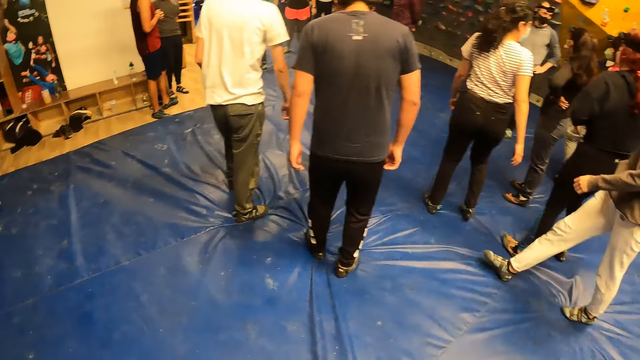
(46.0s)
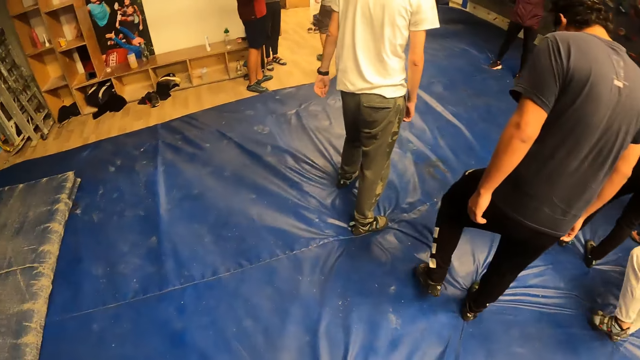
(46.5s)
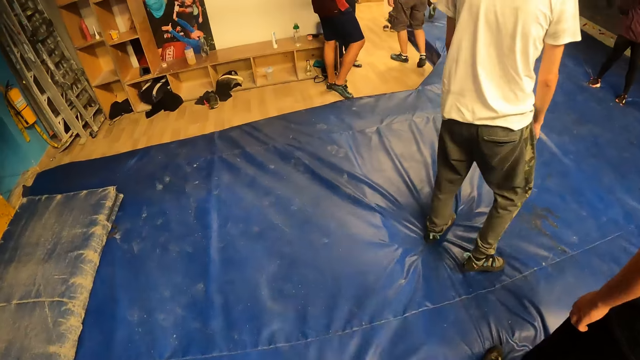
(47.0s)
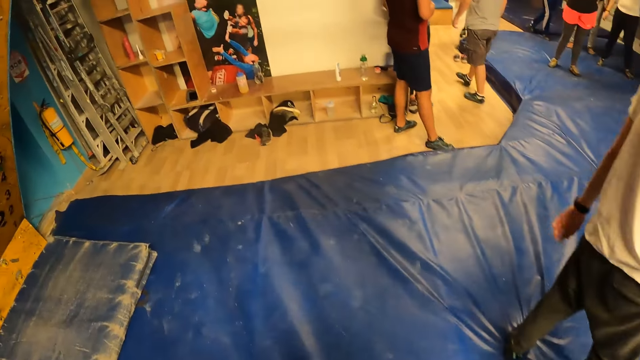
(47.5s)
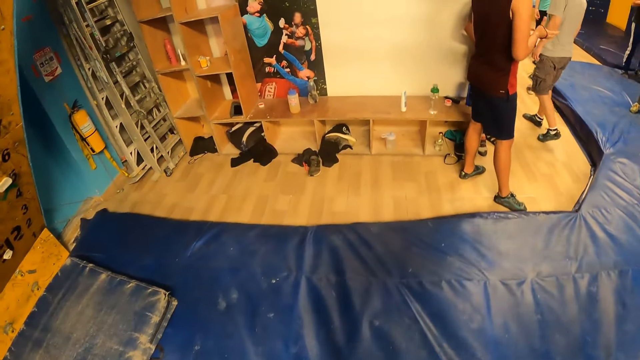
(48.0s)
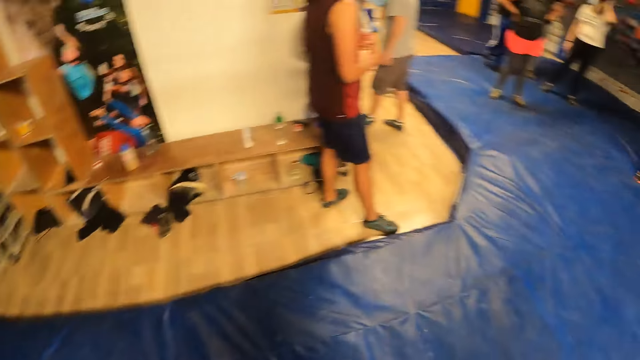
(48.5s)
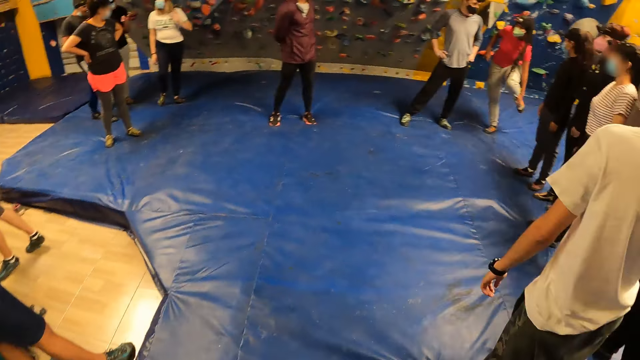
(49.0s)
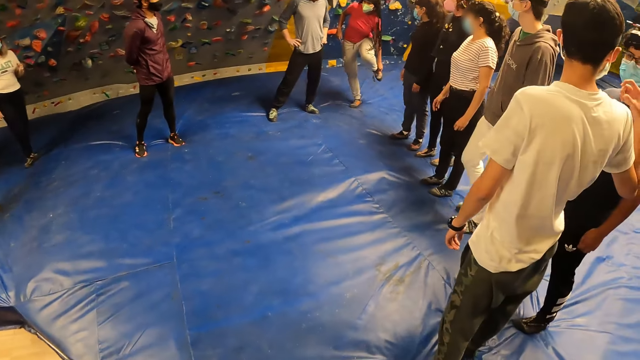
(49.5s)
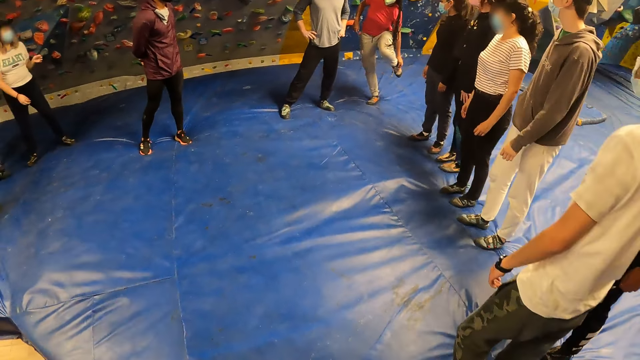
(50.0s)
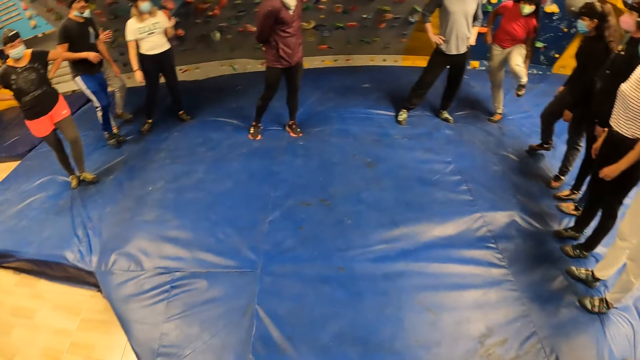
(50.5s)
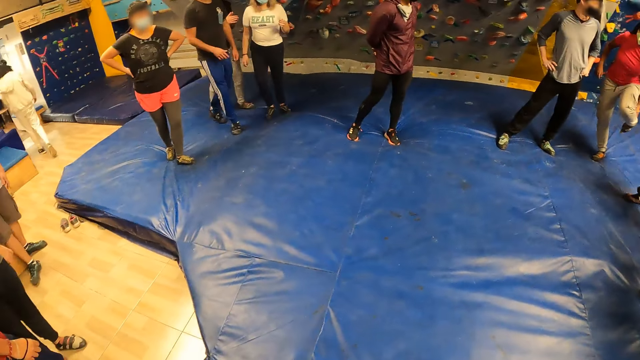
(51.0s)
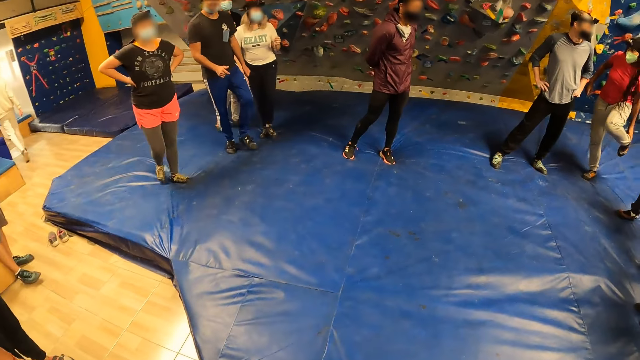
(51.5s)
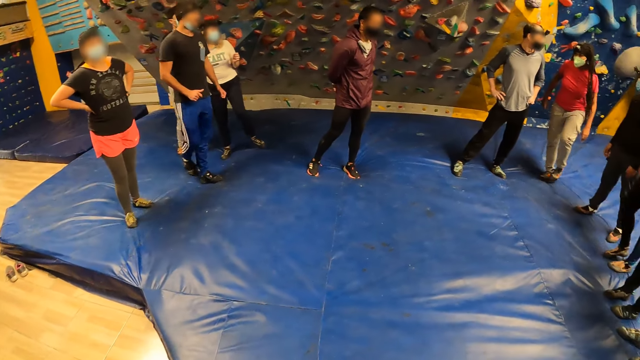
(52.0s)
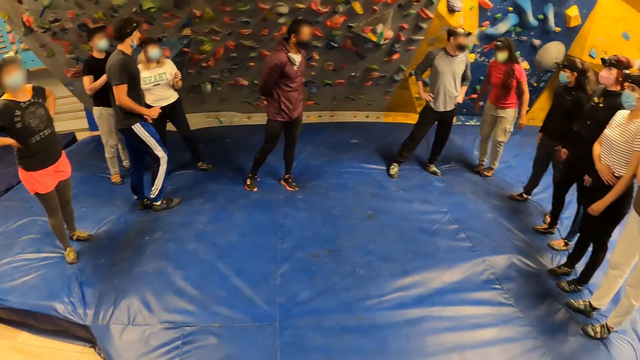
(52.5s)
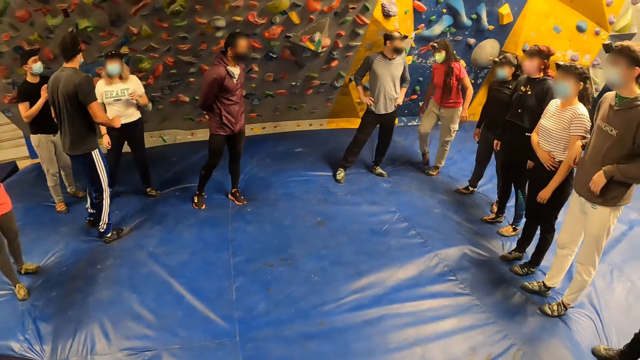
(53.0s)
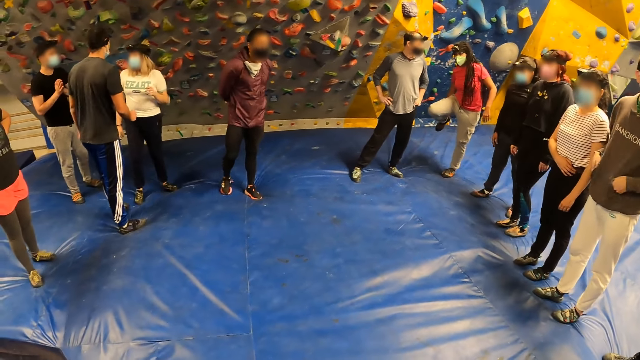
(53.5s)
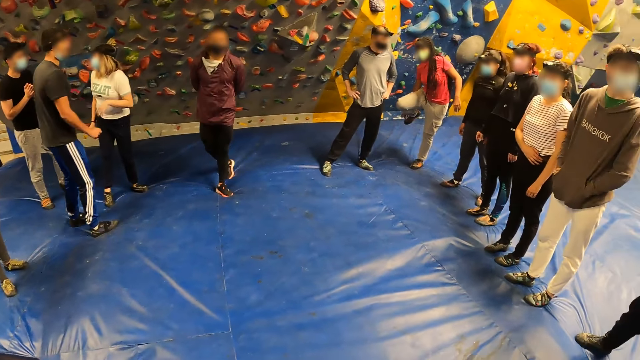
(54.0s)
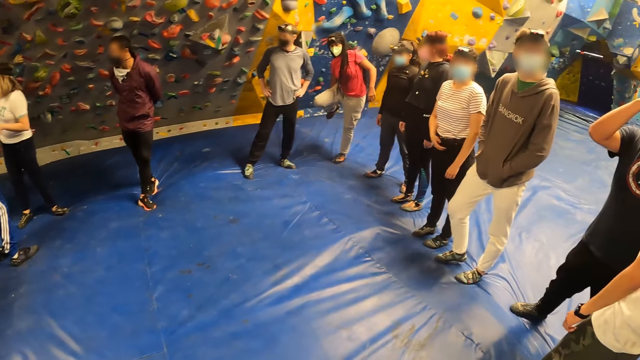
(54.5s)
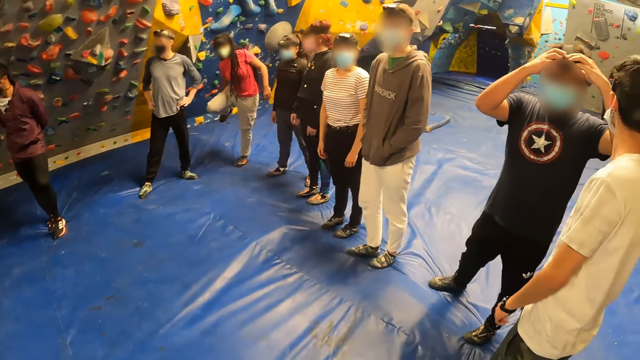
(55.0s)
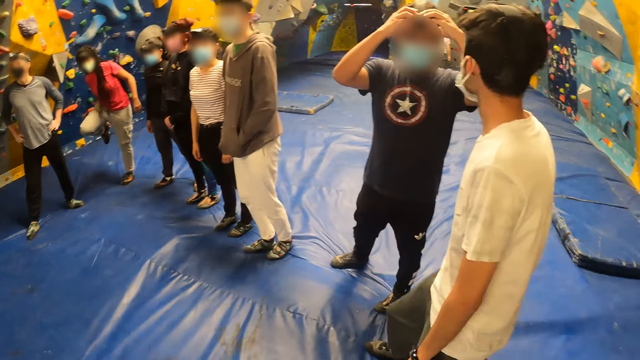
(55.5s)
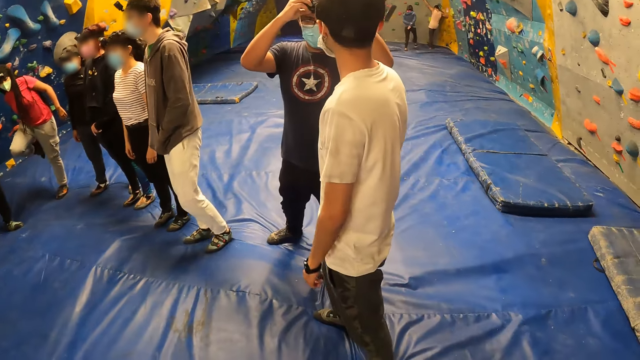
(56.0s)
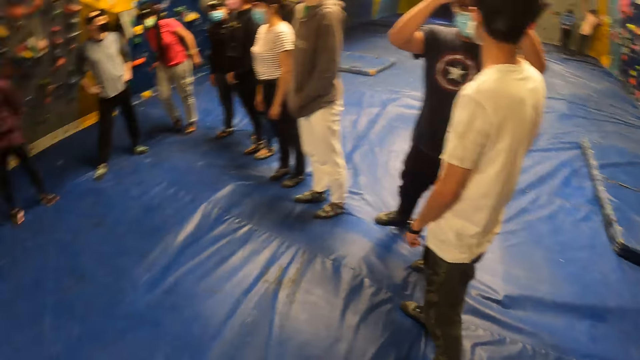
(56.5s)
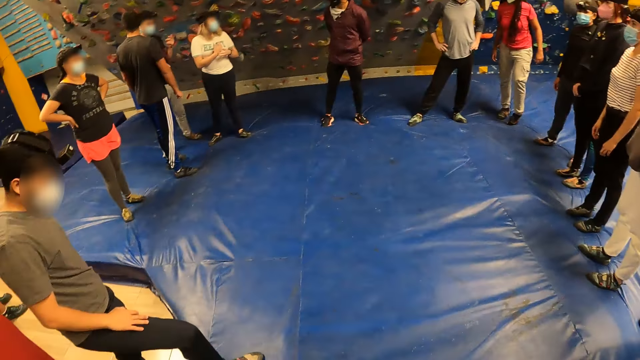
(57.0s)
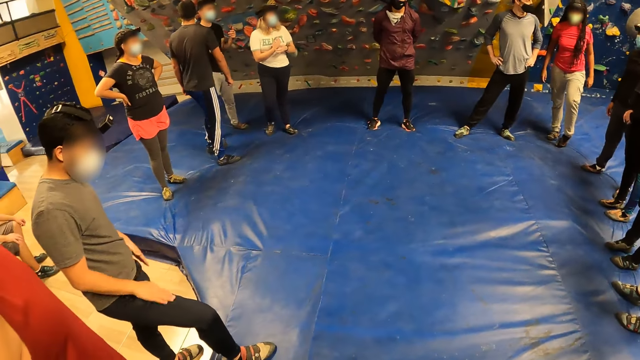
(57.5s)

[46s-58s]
A woman adjusts the shoe on her left leg with her left hand. The woman adjusts the shoe on her right leg with her right hand. The camera wearer looks at the people.

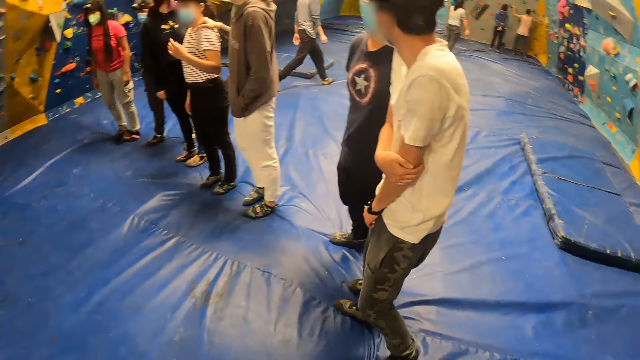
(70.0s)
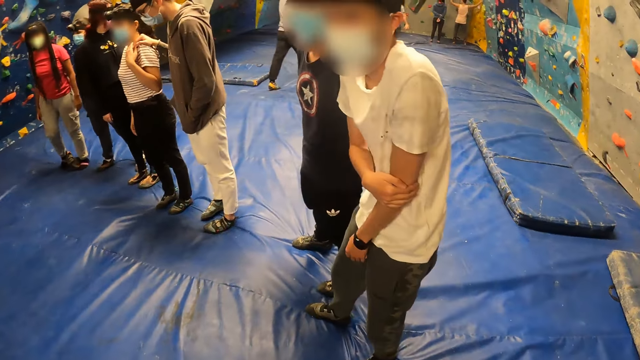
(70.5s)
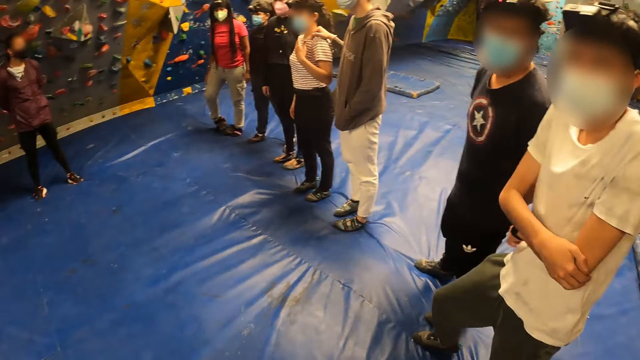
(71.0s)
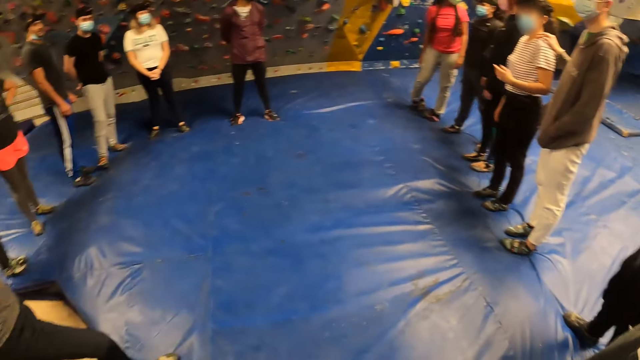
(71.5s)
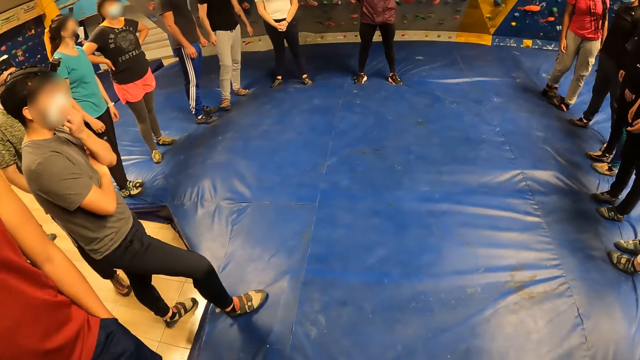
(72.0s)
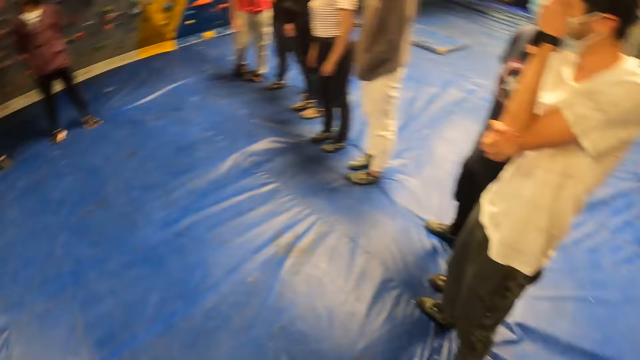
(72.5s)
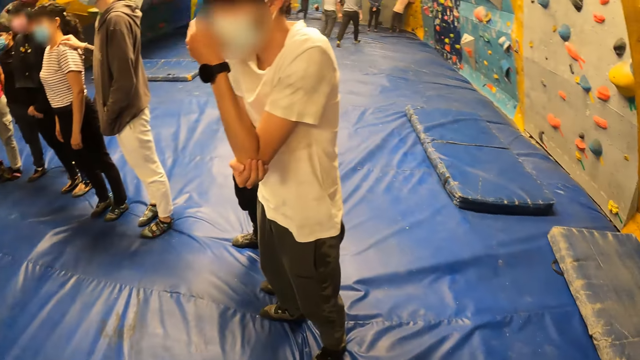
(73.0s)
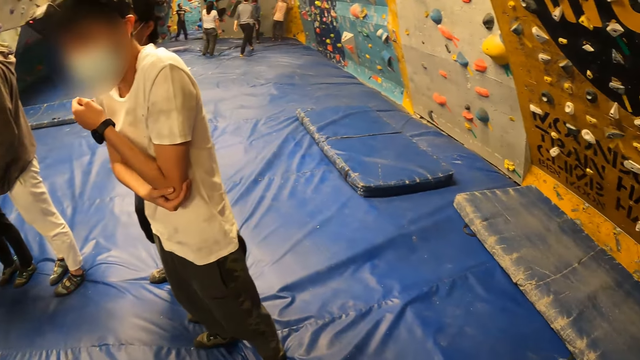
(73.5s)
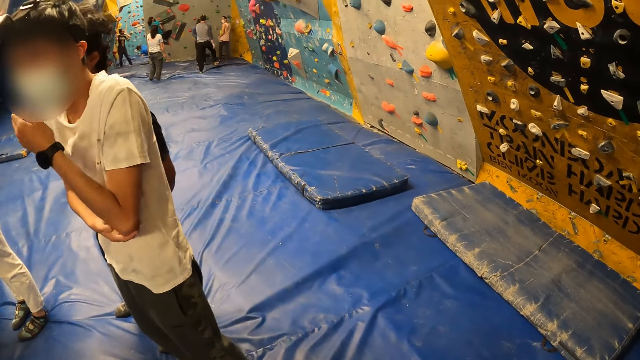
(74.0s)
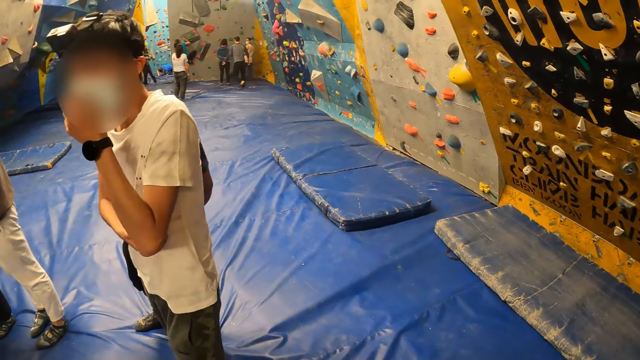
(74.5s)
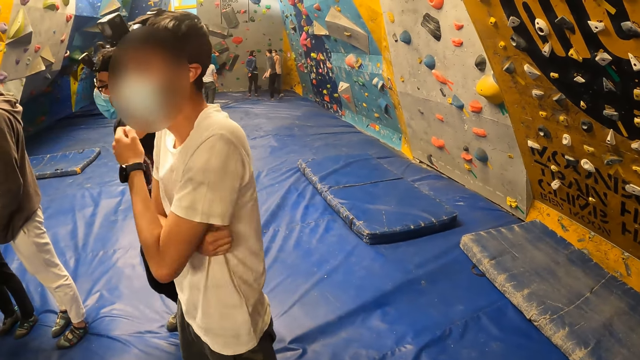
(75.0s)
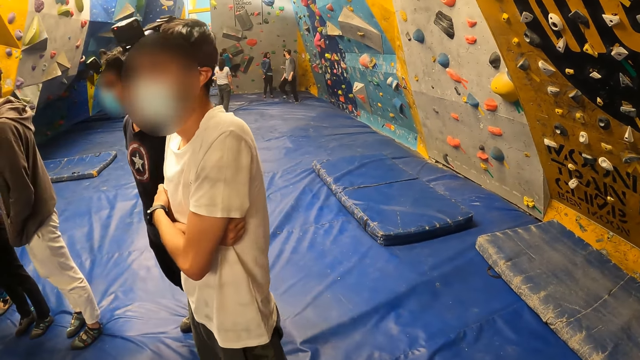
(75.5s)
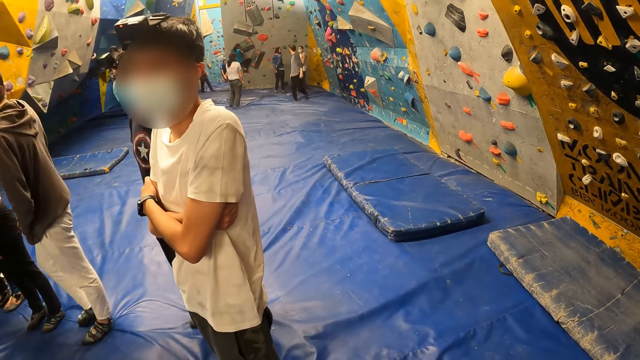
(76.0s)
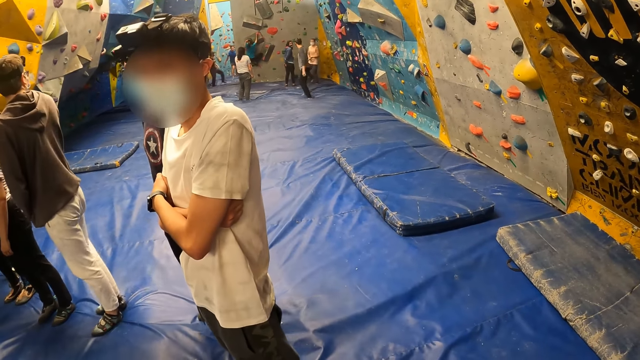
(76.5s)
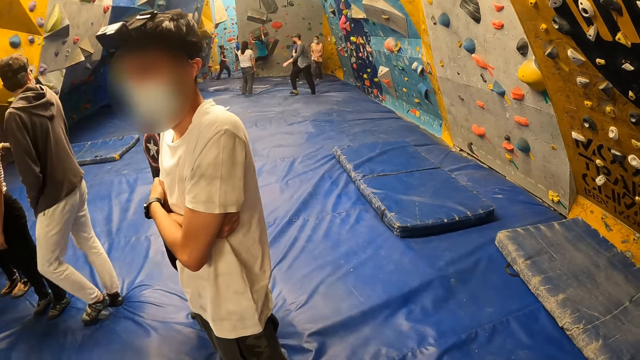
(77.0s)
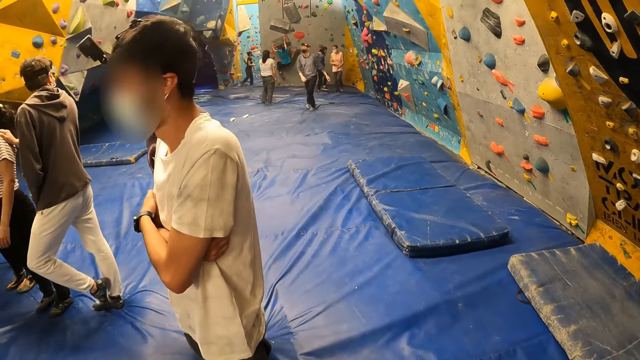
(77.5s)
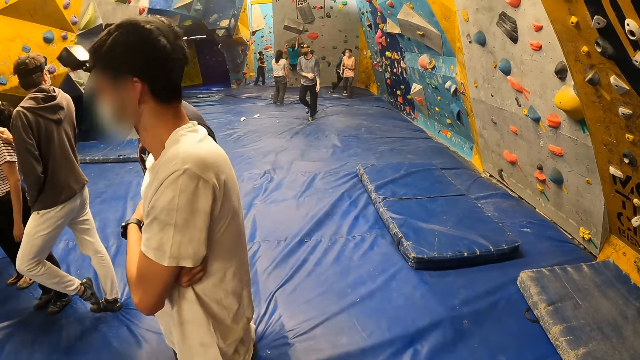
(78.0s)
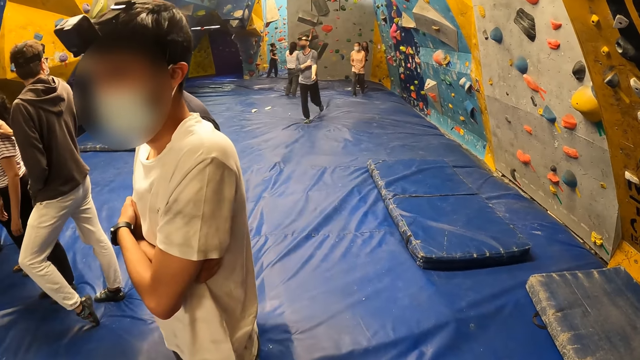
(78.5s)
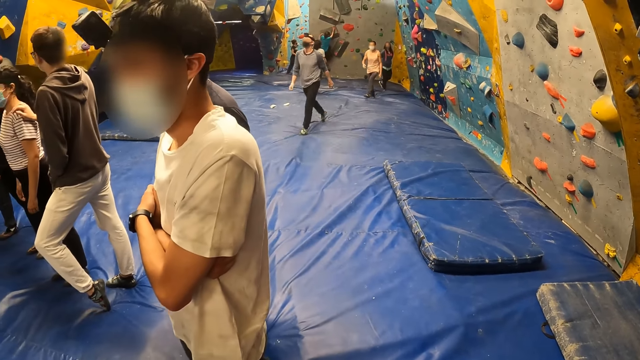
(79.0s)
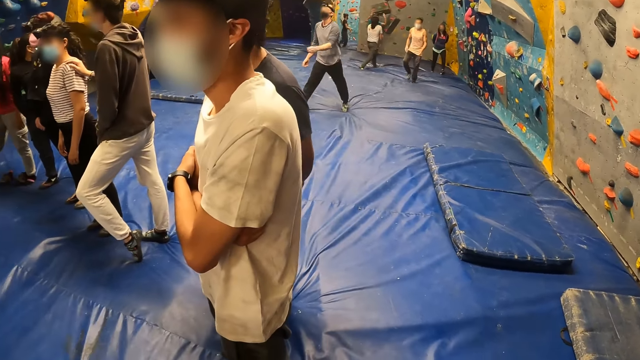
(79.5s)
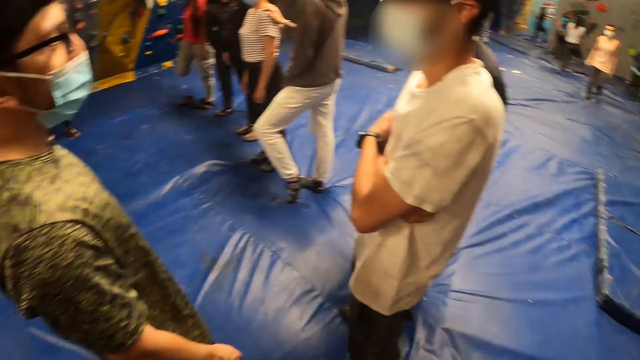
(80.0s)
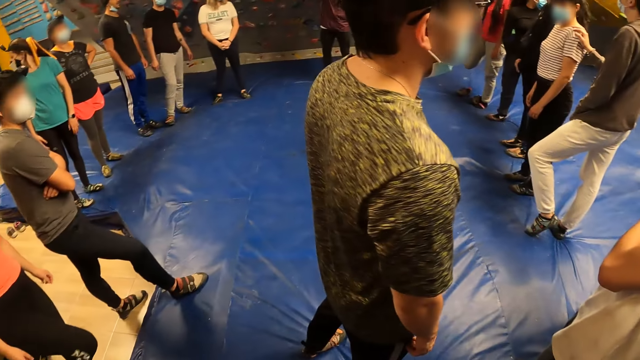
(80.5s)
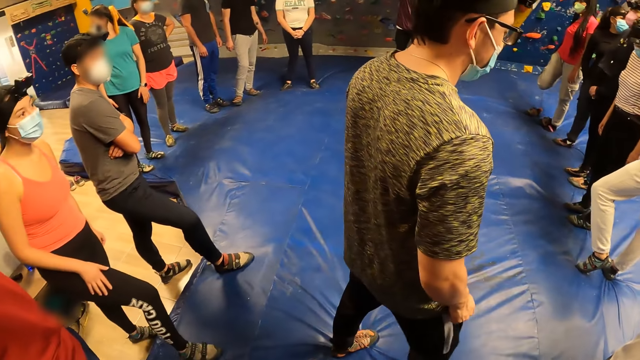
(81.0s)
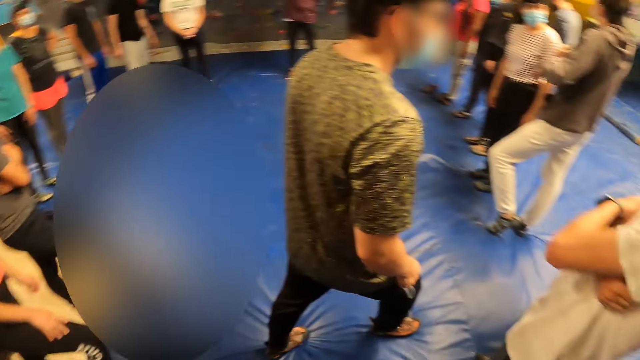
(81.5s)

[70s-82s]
A woman climbs the wall. An instructor walks towards a group of people. The woman jumps down from the climbing wall onto the foam landing.
